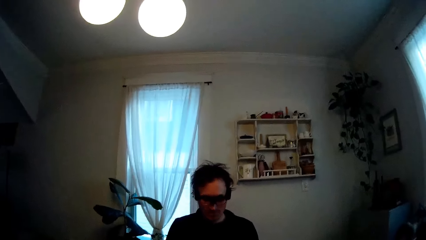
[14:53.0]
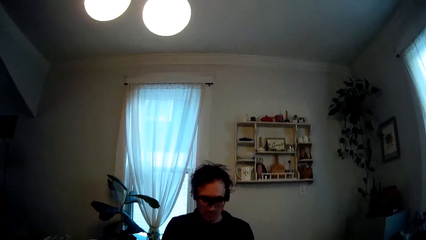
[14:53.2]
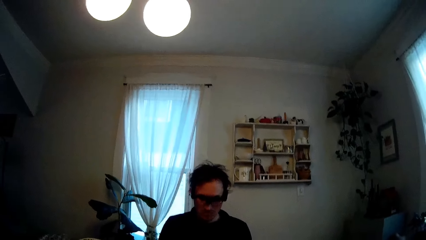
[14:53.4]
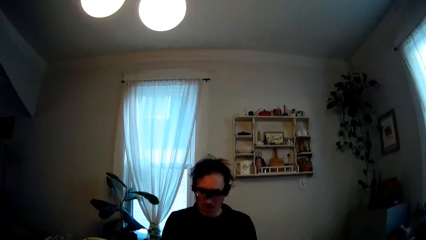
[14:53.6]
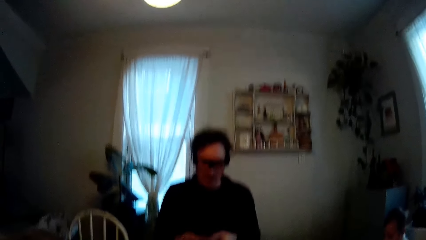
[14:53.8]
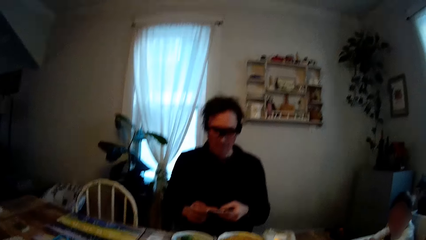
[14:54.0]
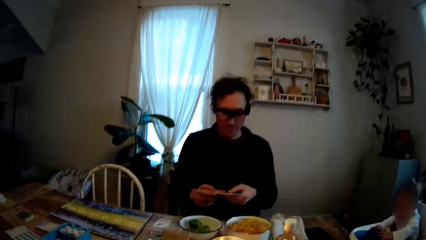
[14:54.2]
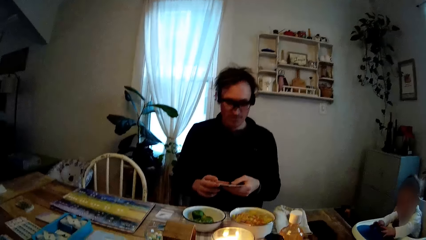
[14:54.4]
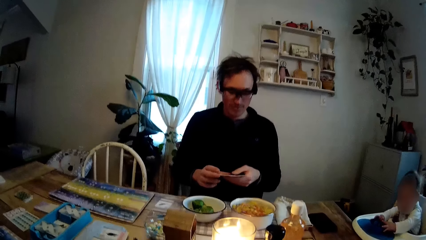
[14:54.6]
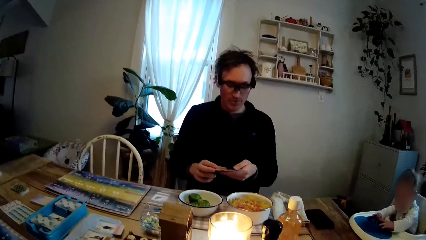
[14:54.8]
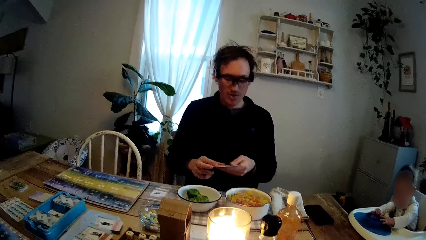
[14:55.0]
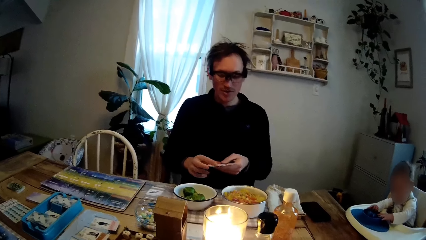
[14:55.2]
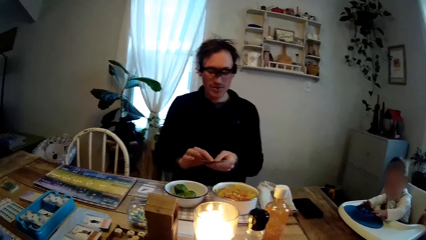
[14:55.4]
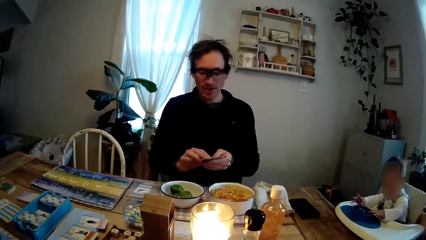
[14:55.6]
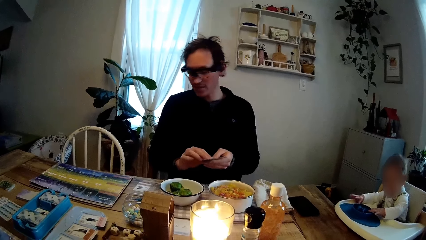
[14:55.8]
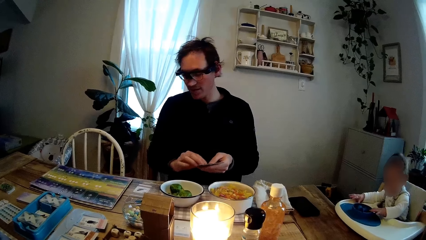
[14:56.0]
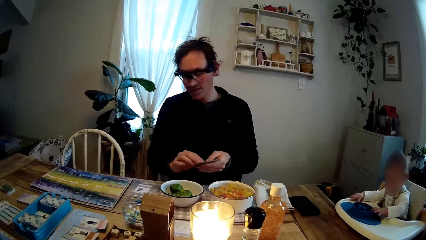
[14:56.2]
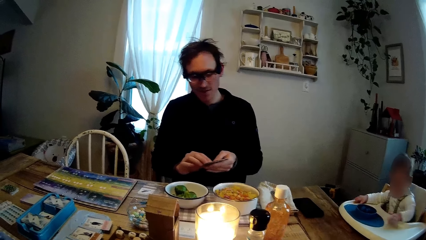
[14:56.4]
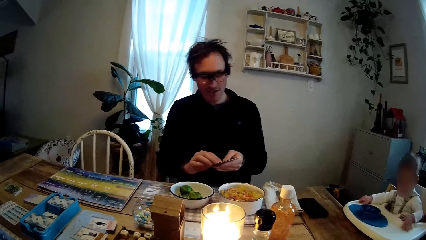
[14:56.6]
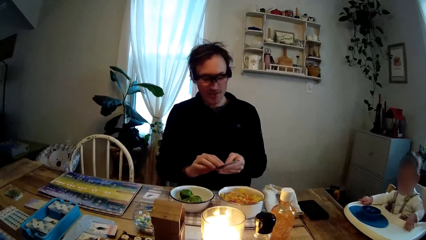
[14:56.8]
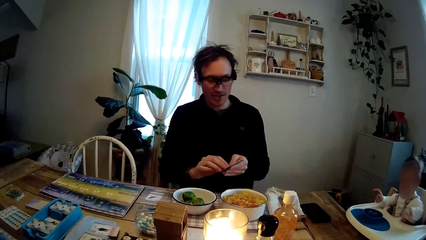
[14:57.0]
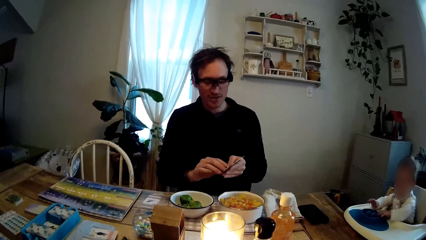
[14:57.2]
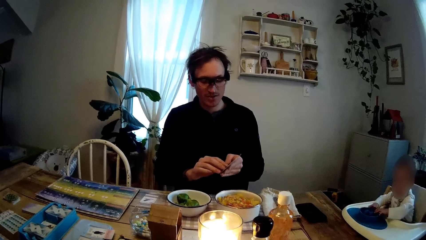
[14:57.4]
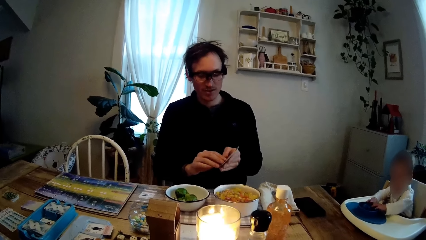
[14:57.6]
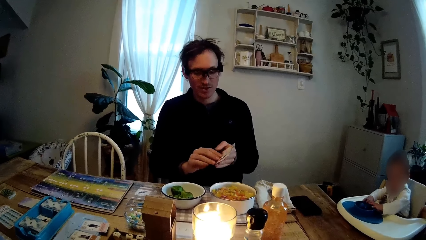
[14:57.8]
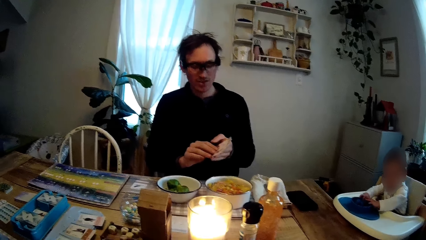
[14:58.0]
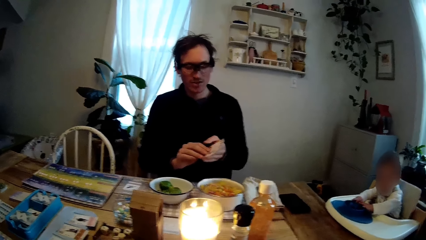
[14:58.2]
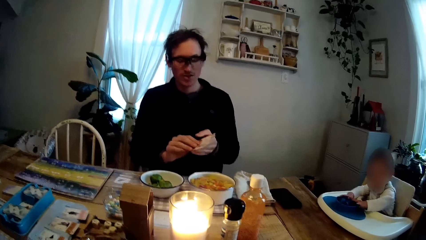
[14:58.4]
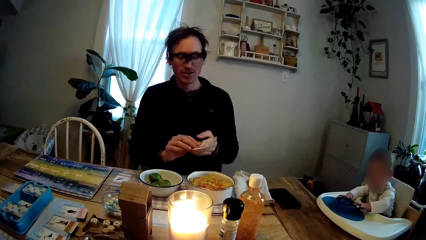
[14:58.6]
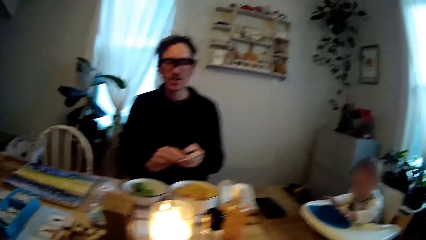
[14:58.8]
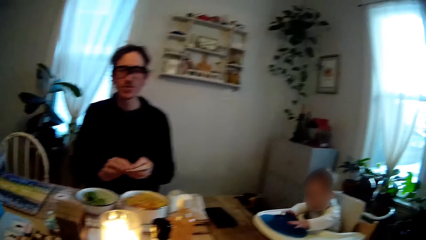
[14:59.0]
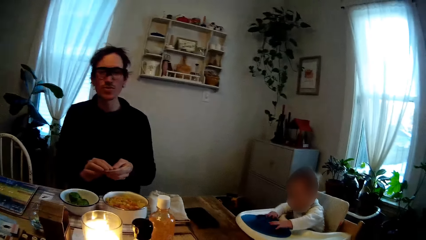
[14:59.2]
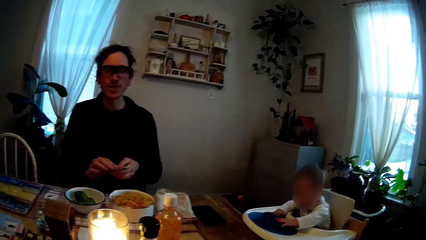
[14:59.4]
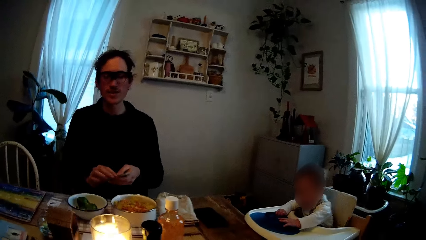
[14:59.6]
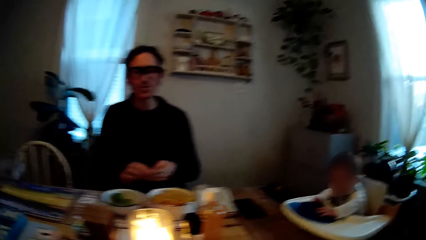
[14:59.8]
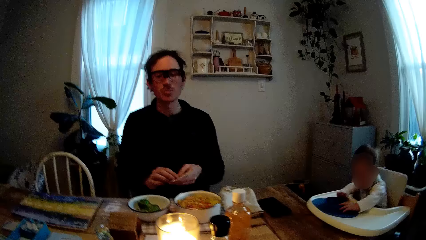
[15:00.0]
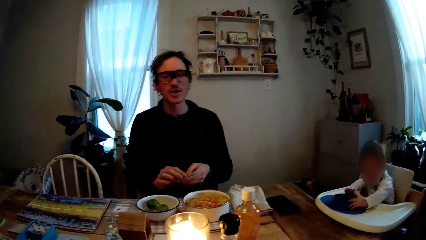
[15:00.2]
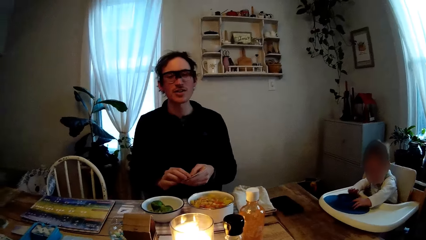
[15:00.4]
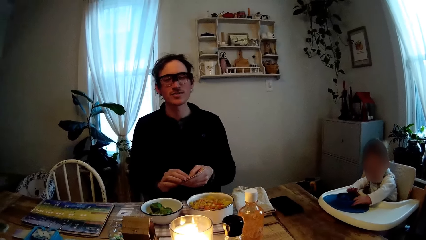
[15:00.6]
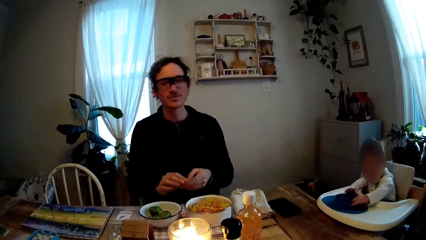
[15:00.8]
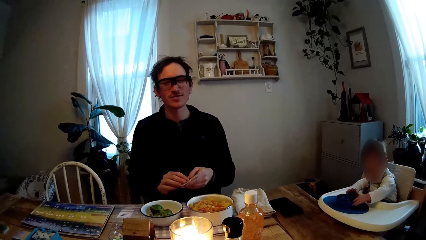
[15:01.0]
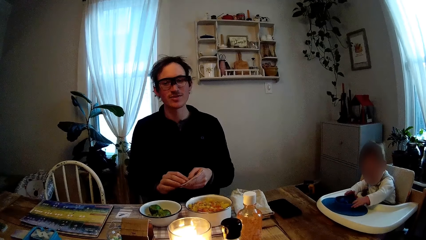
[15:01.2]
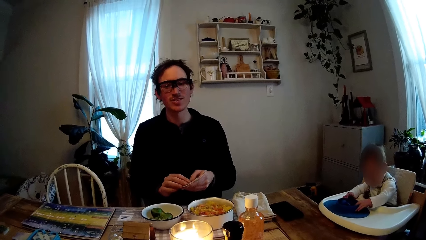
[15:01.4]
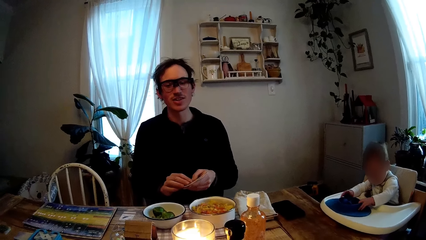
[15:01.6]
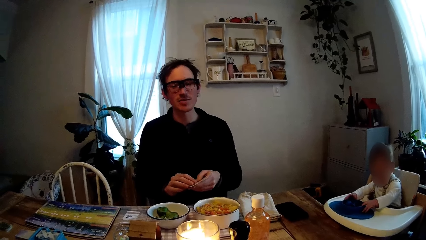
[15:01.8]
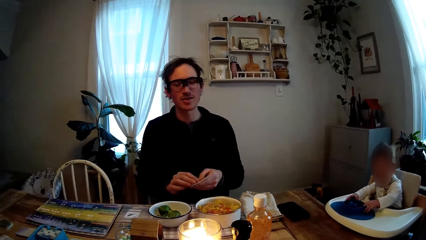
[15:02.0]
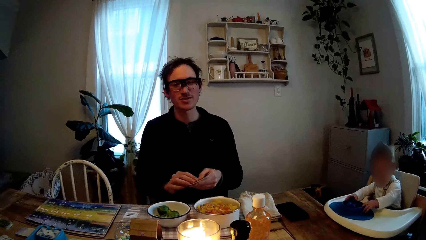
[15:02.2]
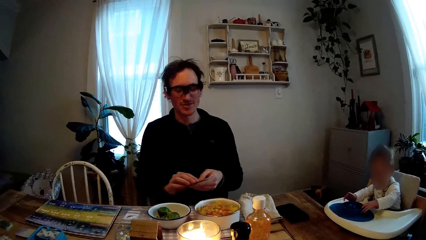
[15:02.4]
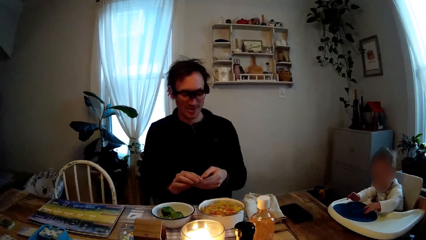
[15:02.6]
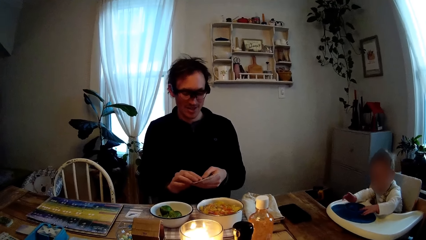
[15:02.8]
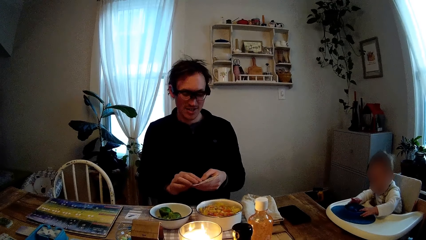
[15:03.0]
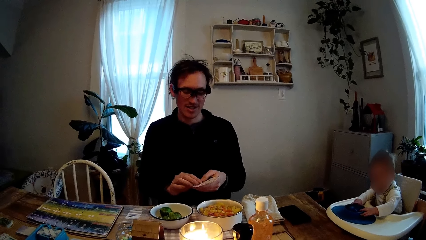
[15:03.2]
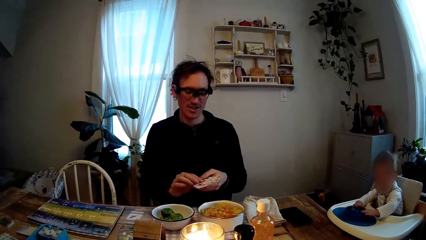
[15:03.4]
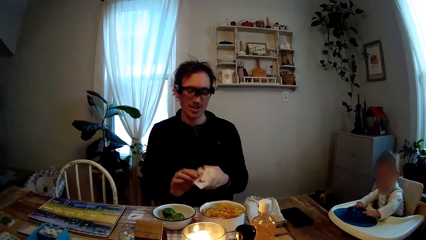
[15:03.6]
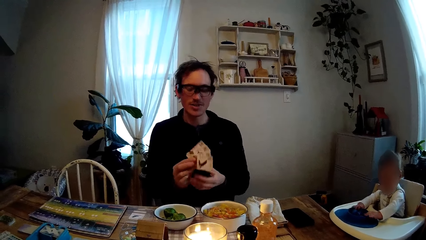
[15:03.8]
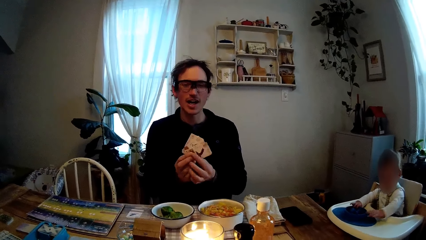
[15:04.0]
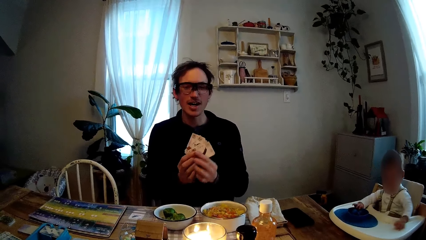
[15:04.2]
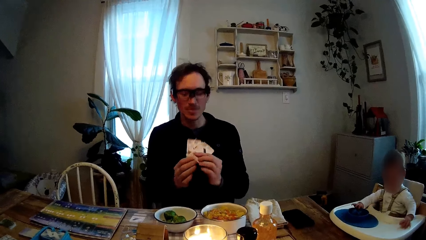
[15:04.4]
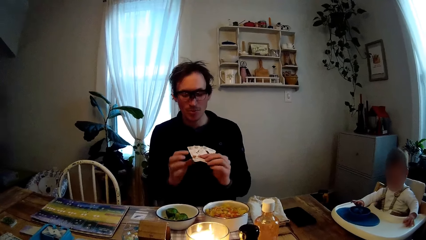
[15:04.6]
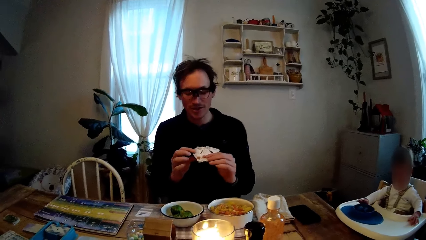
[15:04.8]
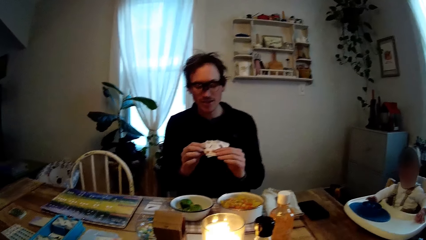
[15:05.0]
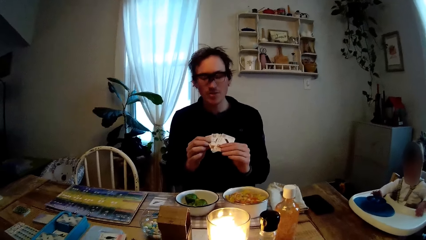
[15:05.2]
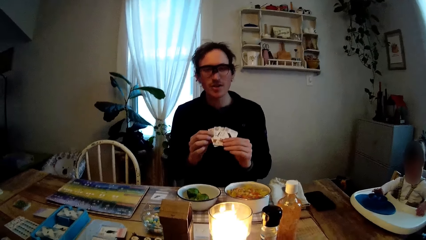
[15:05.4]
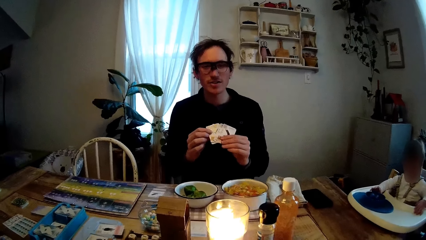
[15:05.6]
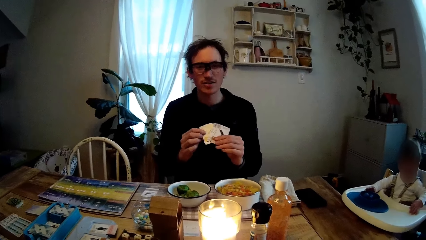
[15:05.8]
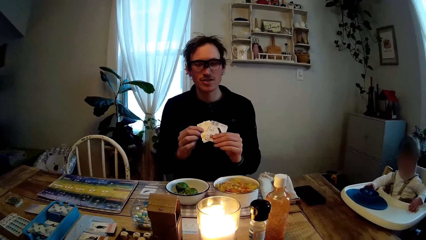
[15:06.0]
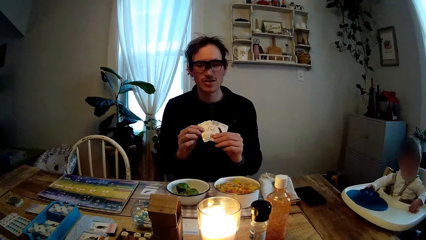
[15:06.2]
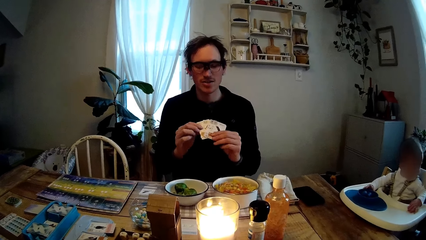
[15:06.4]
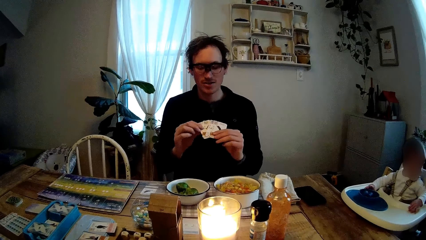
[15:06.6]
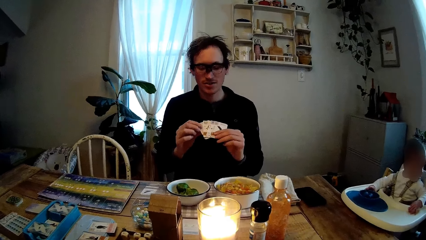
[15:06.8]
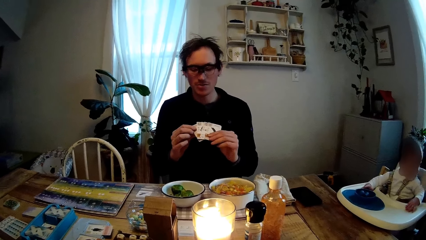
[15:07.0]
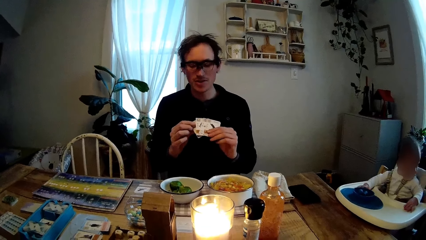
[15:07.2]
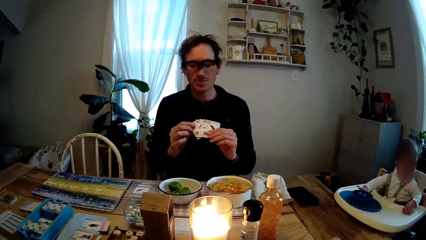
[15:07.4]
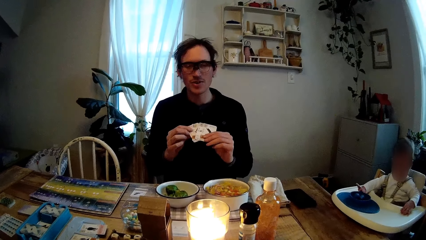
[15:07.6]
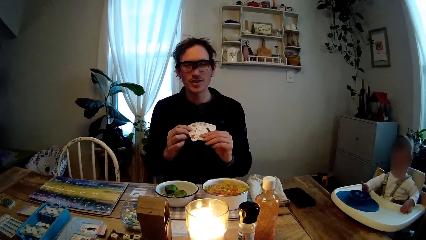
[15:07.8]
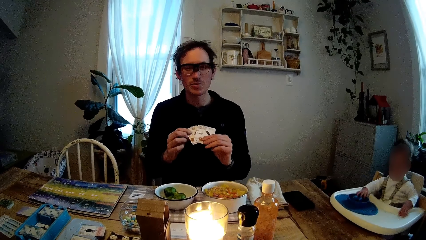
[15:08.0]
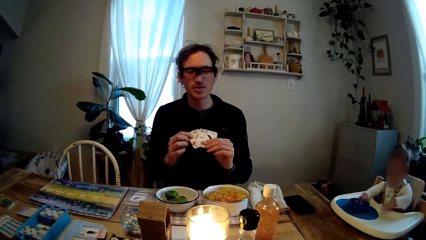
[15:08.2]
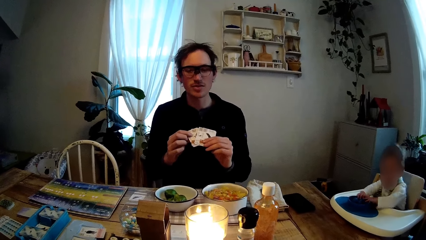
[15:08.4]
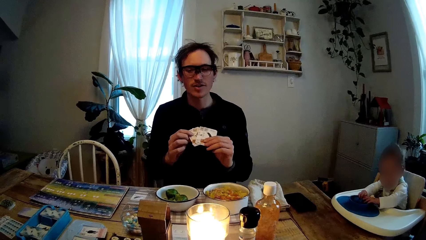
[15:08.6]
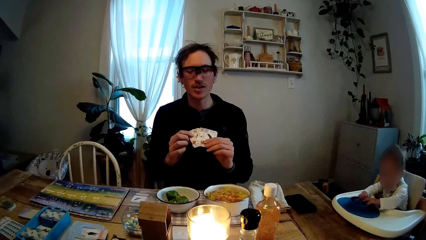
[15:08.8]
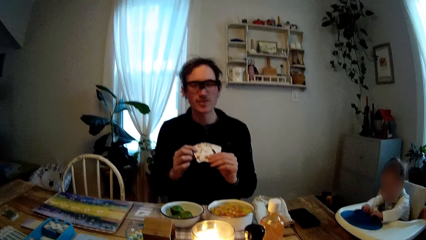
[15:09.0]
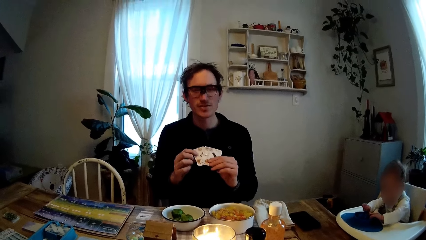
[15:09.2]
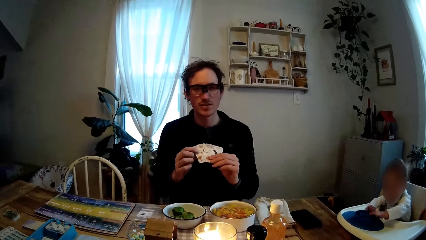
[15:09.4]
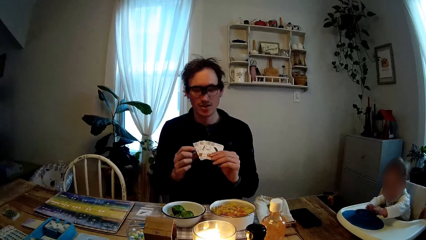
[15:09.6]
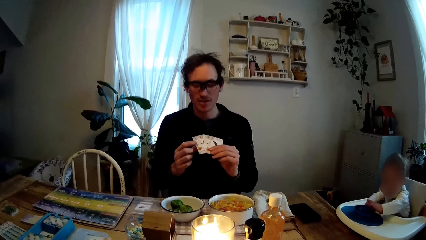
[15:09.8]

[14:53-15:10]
A man turns the faces of the playing cards in his hands towards the camera wearer with both hands.
